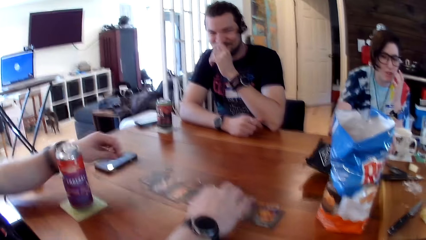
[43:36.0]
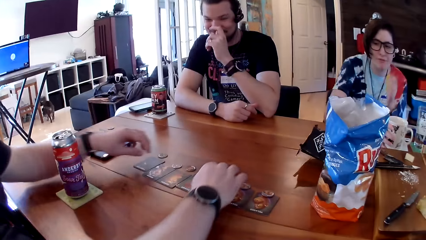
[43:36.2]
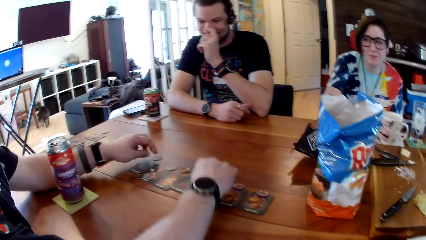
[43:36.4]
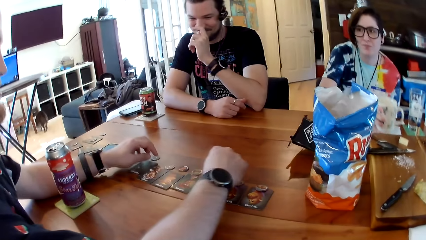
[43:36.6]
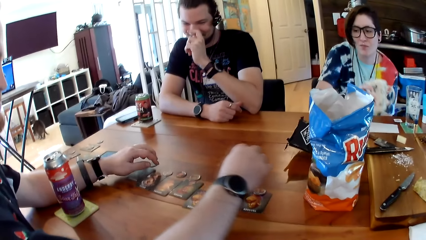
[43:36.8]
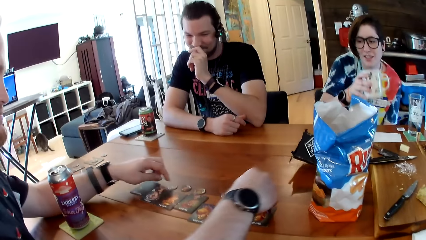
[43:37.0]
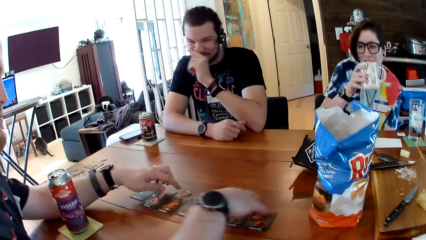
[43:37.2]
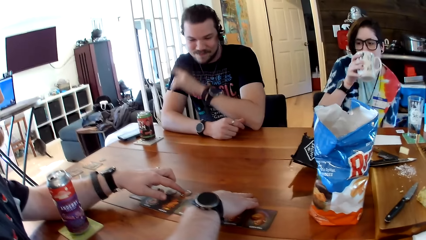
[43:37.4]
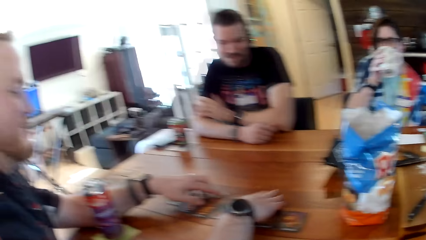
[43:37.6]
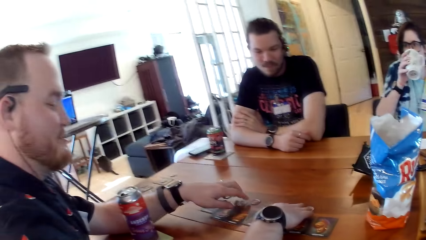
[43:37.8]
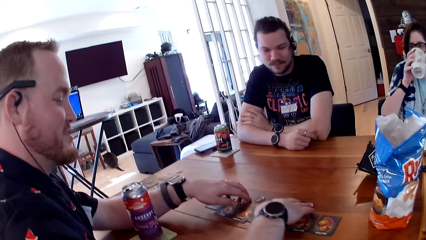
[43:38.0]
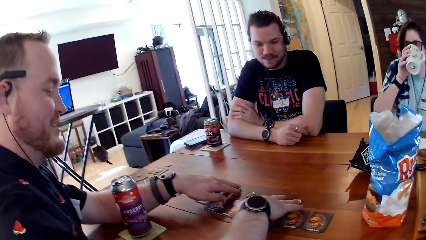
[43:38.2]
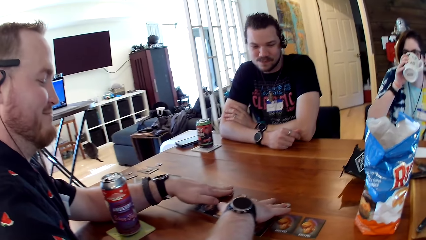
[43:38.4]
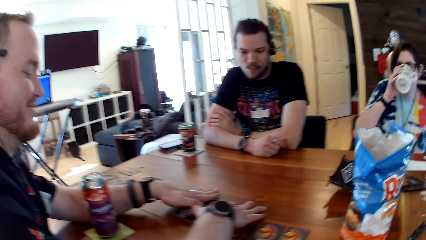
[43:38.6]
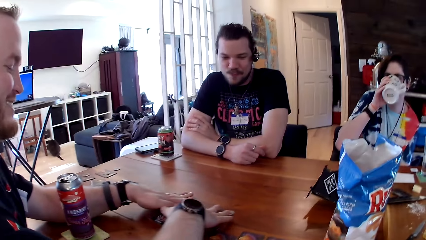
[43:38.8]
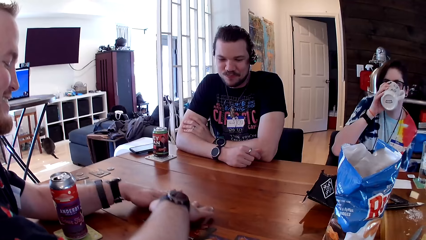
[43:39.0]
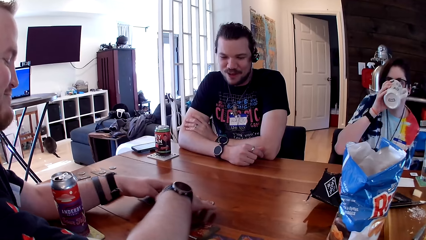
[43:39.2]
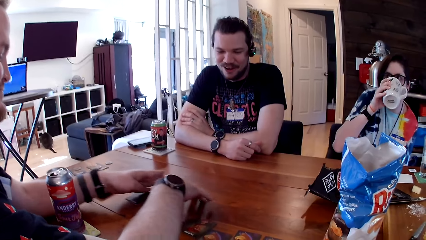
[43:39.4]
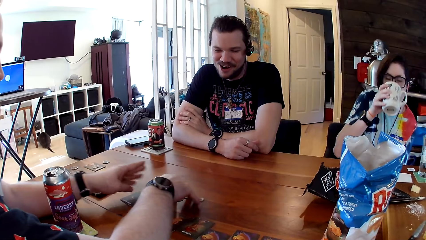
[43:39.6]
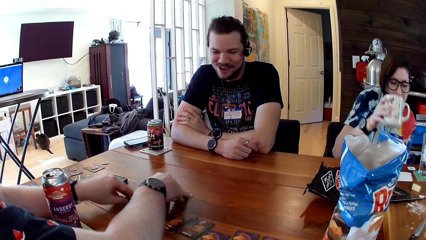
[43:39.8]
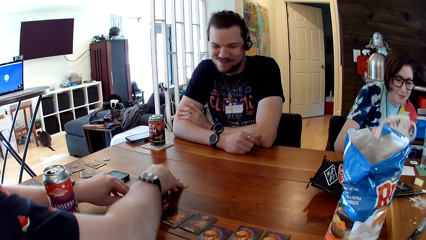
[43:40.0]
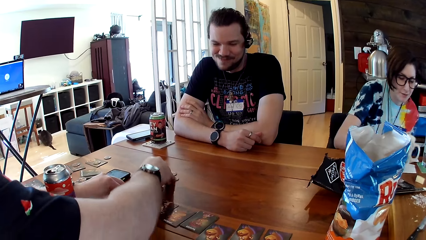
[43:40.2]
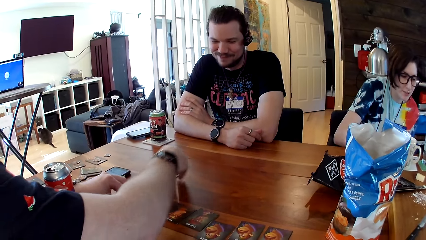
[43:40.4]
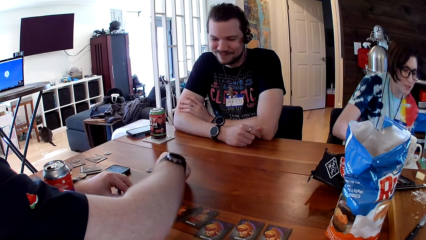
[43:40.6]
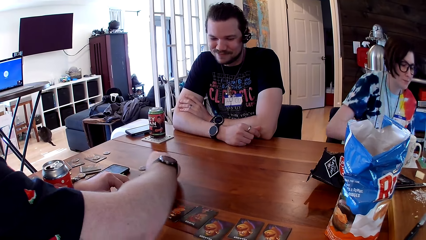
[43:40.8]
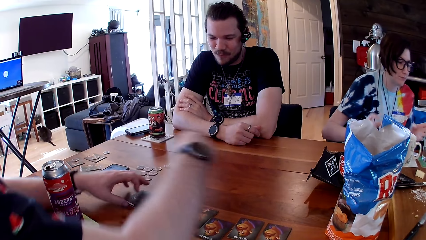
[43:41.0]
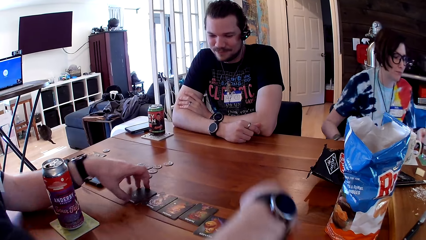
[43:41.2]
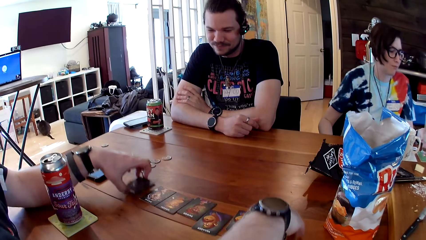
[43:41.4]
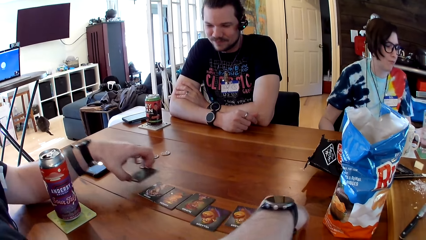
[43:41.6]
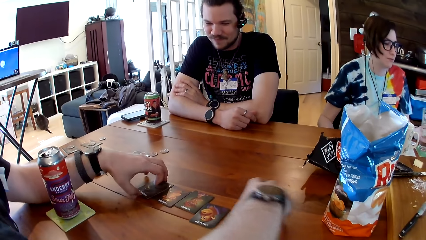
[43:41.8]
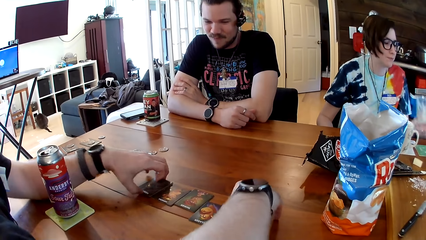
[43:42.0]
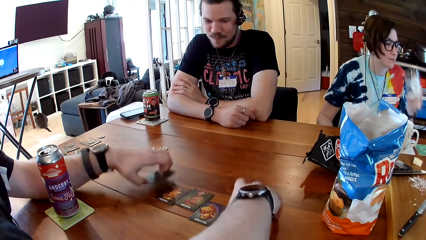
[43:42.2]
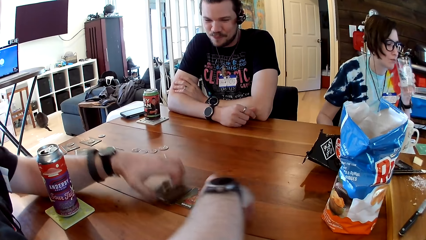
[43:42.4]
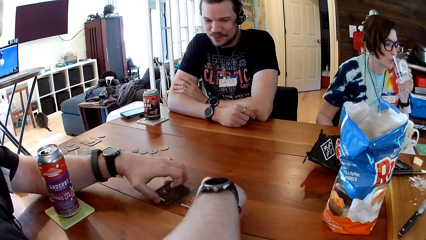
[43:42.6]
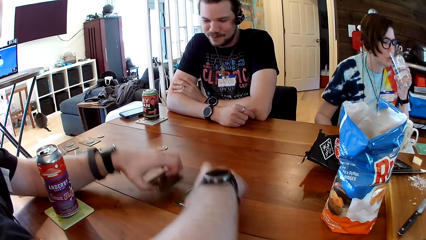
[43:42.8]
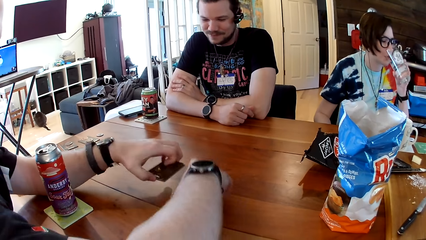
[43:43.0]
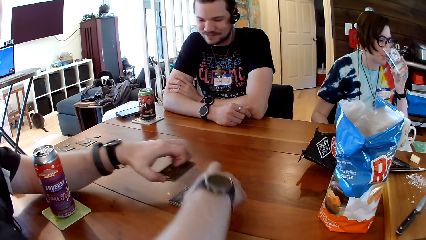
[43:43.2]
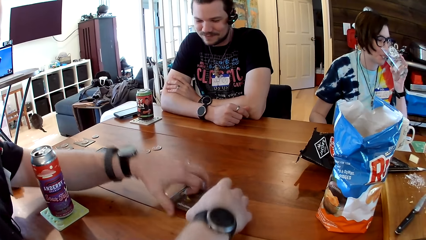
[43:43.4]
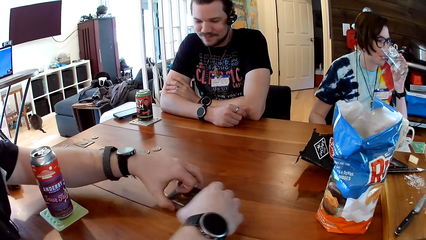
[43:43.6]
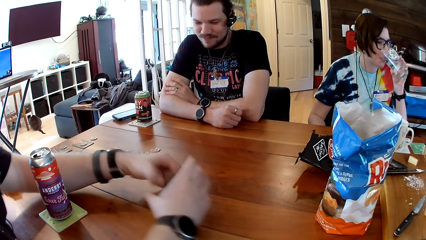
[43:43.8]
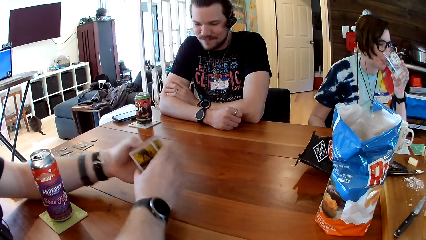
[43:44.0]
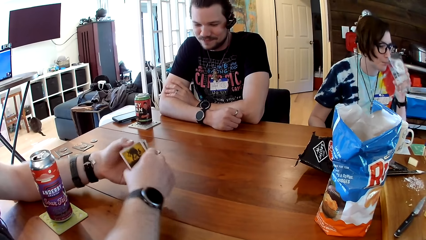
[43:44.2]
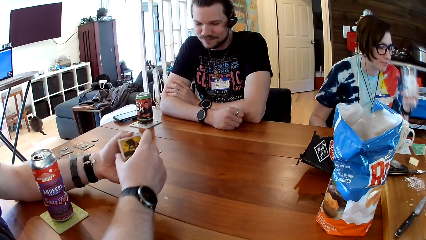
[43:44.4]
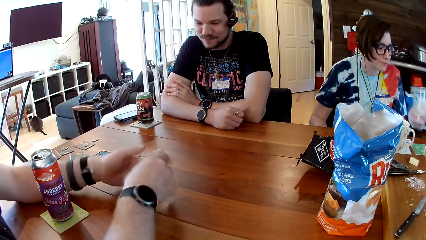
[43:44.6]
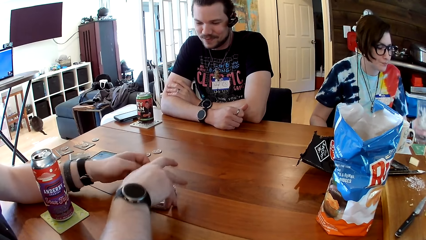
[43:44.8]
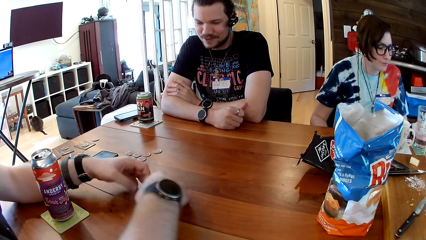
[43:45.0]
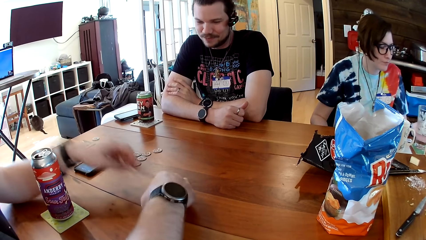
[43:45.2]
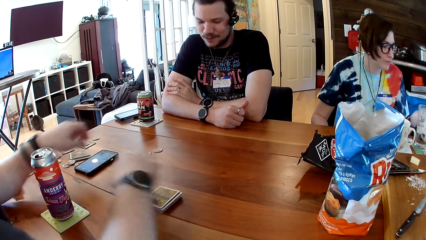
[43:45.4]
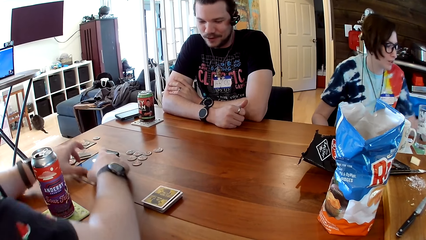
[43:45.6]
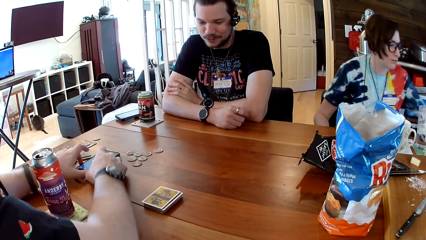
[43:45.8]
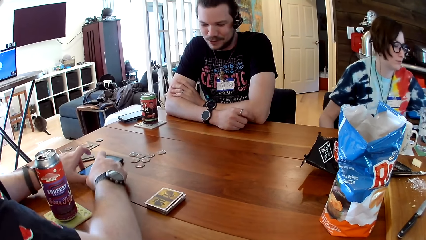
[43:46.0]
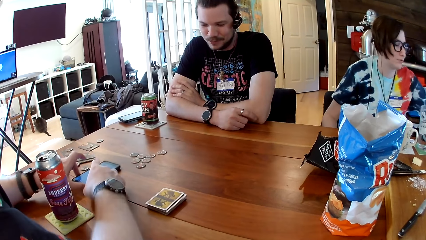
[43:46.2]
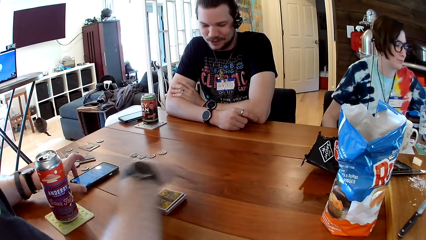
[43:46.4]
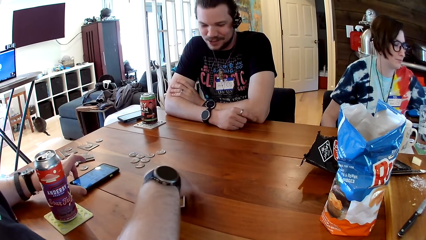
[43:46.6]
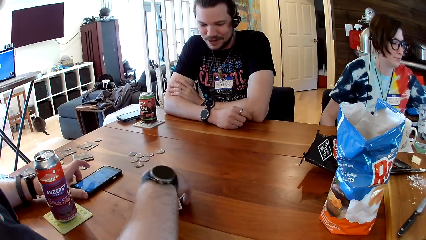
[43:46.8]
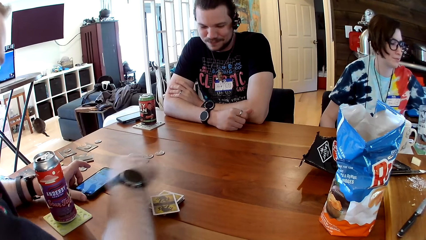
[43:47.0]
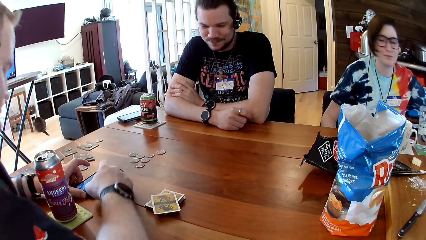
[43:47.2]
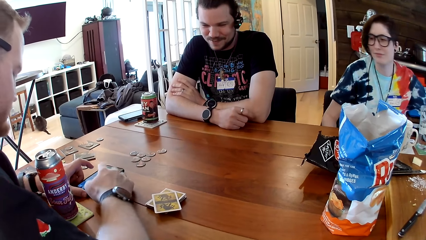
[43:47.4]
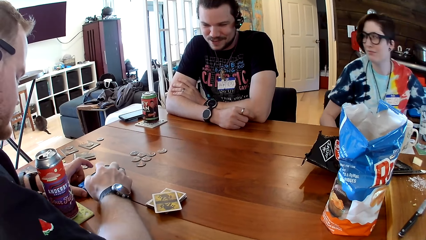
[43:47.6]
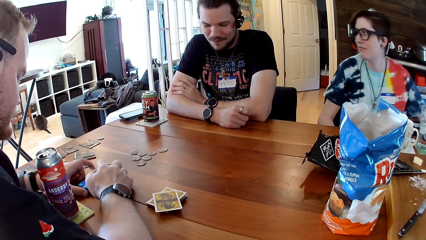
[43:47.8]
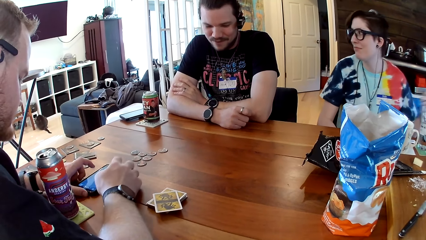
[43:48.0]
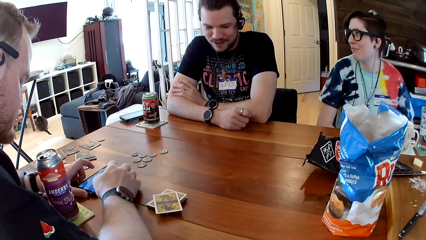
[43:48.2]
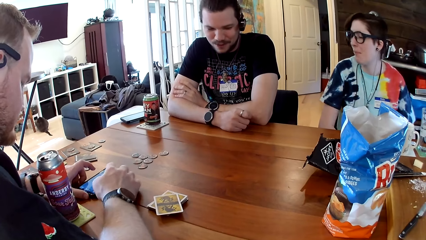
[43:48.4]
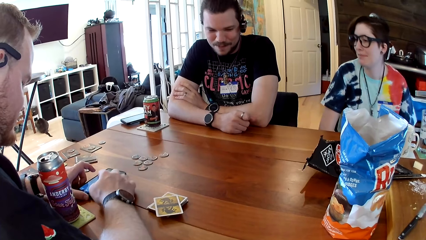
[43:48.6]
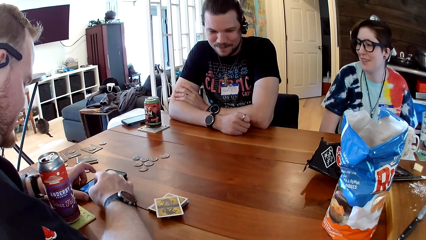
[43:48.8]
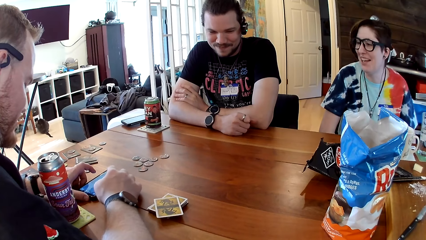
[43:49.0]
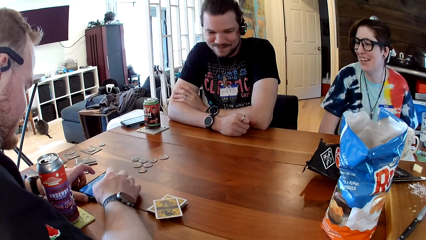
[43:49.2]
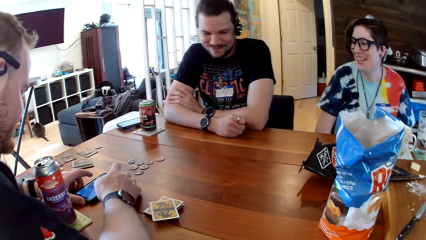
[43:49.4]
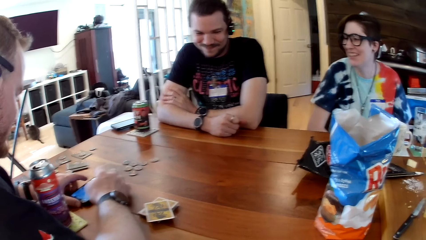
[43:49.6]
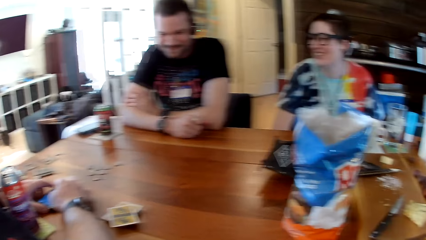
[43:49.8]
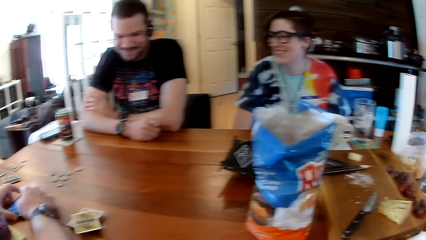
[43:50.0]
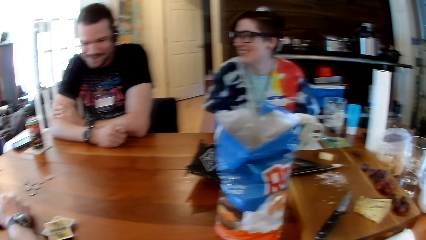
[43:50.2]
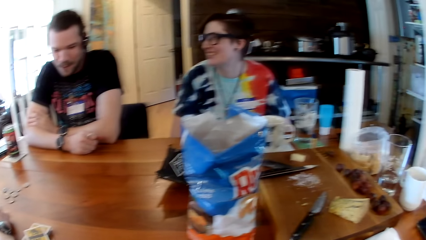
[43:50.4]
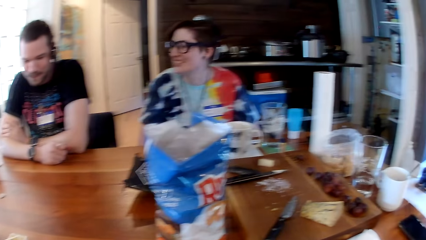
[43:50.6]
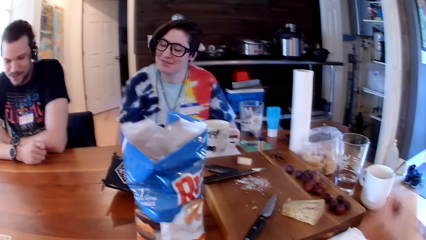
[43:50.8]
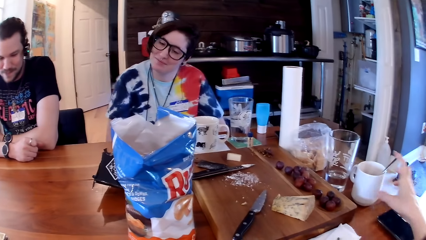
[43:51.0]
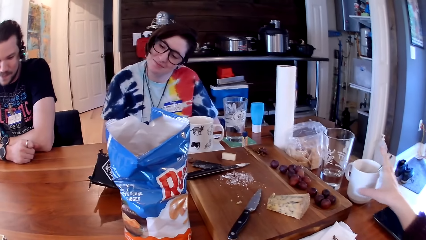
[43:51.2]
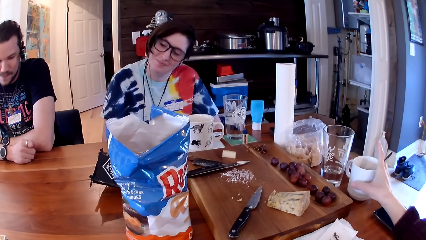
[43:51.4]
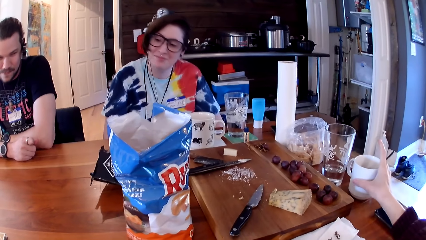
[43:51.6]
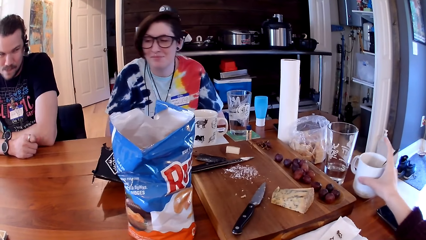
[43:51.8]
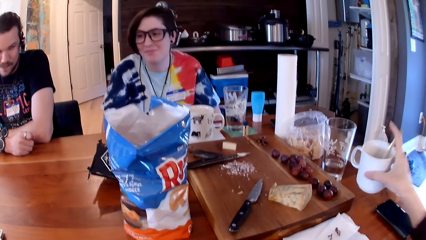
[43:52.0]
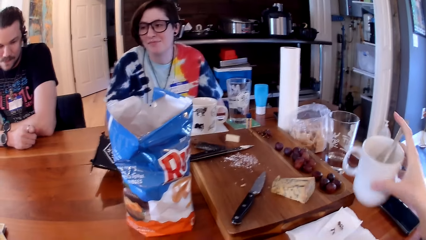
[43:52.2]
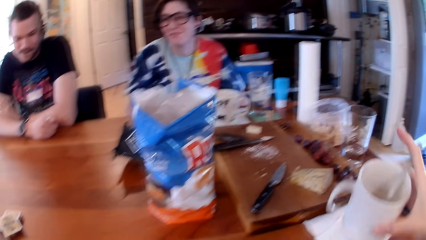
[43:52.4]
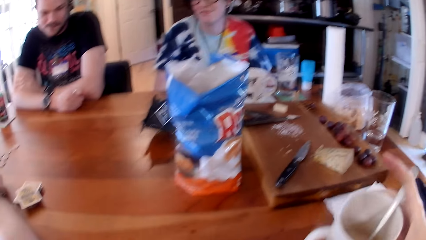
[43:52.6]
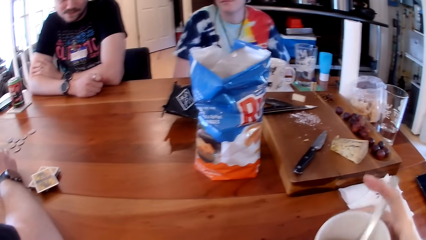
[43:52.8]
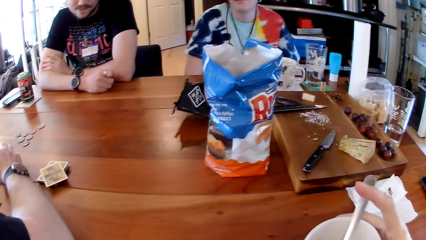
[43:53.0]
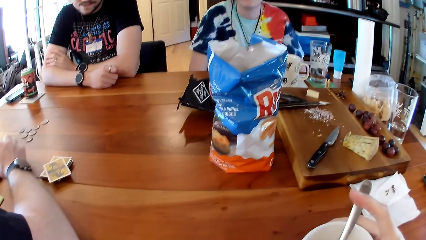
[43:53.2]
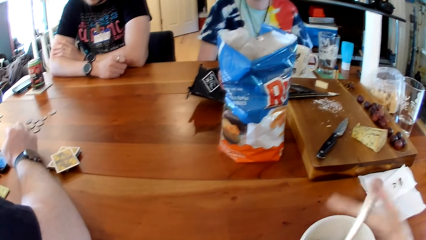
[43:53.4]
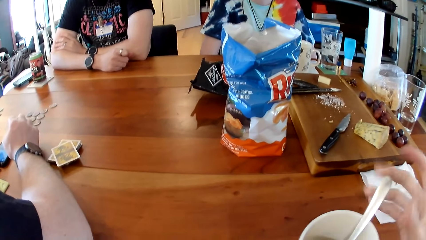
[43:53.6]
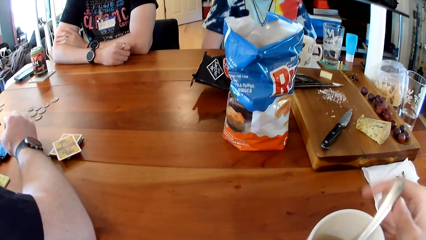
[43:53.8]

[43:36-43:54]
A man puts both hands on the table. He speaks to the camera wearer, another man and a woman. The woman takes a cup from the table with her right hand. The first man touches the card. The woman drinks juice from the cup with her right hand. The first man arranges the coins on the table with both hands. He speaks. He moves something. The woman takes a glass cup from the table with her left hand. The first man arranges the cards on the table with both hands. The woman drinks water from the glass cup with her left hand. The other man speaks to the camera wearer, the first man, and the woman. The first man touches the phone on the table with both hands and adjusts the position of the phone on the table with both hands. He removes his right hand from the phone. He touches the cards with his right hand. He removes his right hand from the cards. He operates the phone with both hands. The camera wearer looks around. She takes a cup from the table with her right hand.
